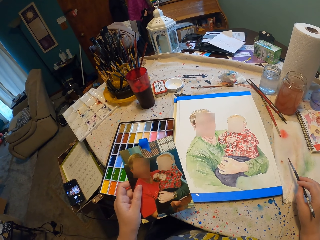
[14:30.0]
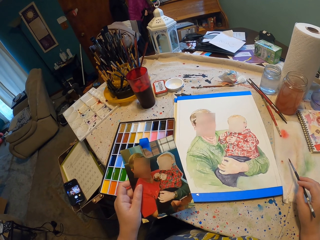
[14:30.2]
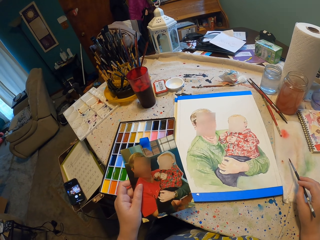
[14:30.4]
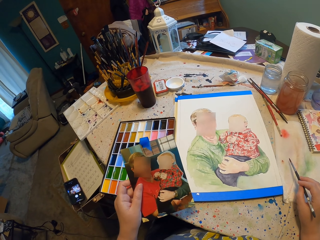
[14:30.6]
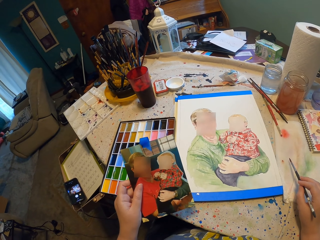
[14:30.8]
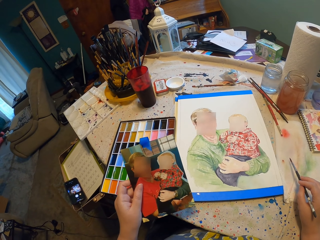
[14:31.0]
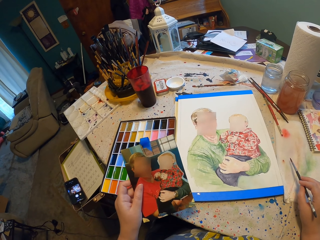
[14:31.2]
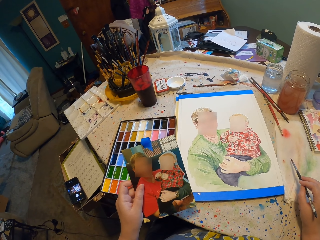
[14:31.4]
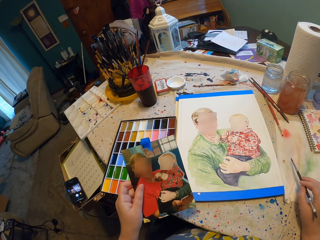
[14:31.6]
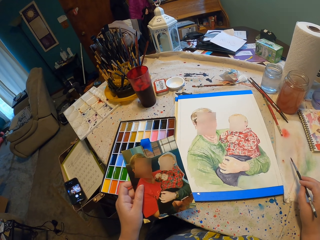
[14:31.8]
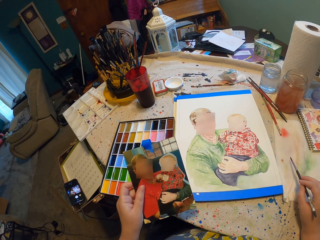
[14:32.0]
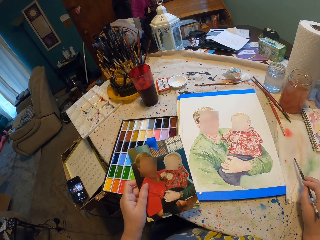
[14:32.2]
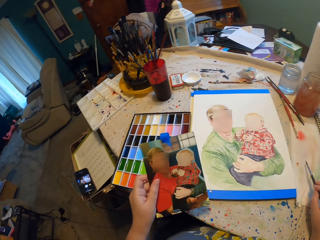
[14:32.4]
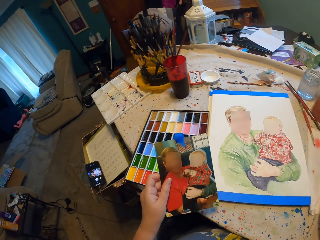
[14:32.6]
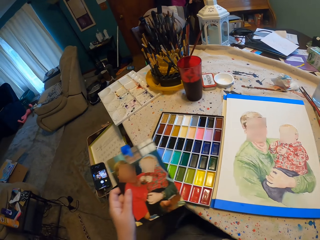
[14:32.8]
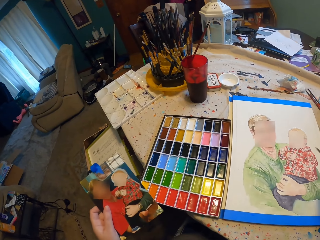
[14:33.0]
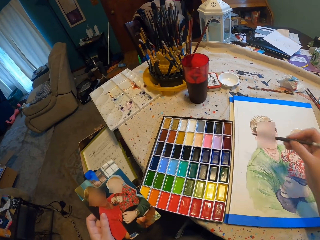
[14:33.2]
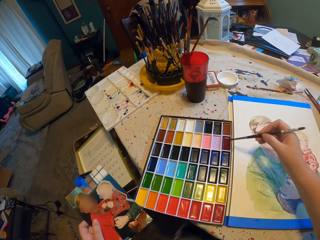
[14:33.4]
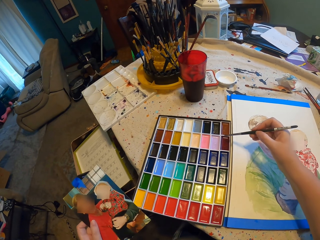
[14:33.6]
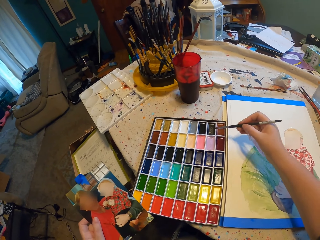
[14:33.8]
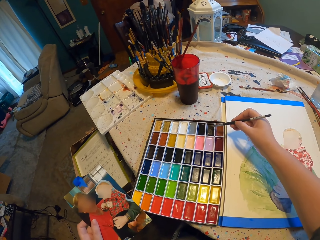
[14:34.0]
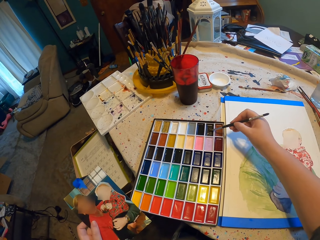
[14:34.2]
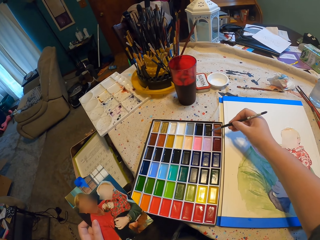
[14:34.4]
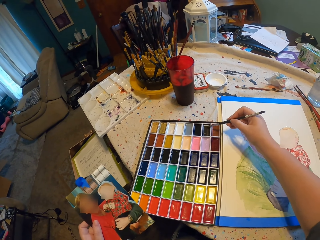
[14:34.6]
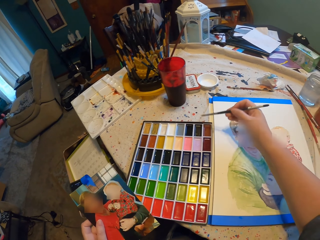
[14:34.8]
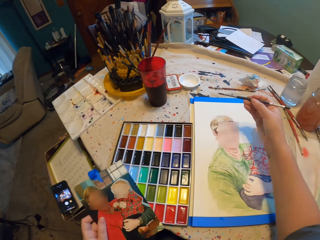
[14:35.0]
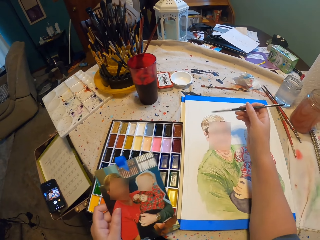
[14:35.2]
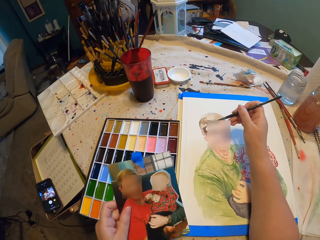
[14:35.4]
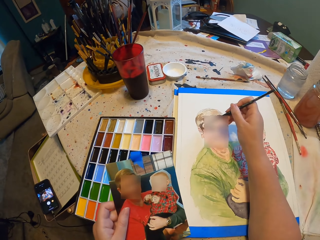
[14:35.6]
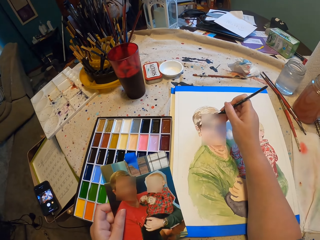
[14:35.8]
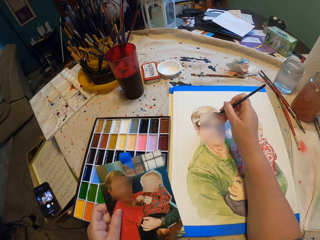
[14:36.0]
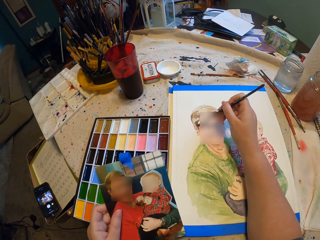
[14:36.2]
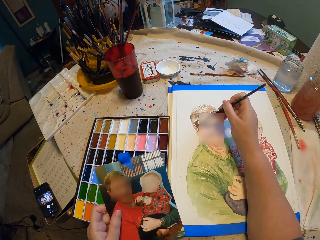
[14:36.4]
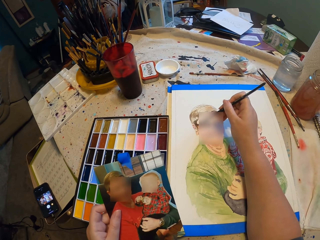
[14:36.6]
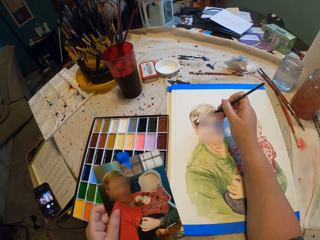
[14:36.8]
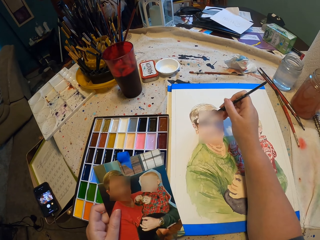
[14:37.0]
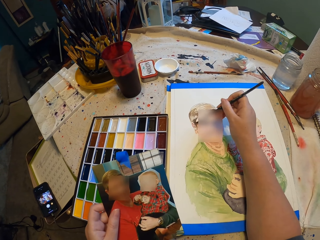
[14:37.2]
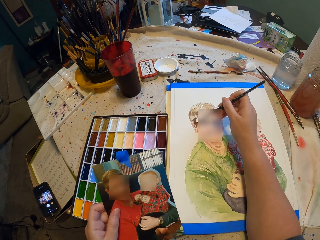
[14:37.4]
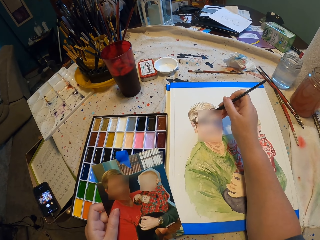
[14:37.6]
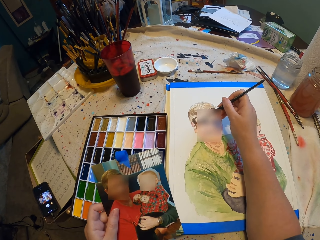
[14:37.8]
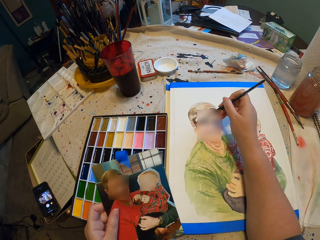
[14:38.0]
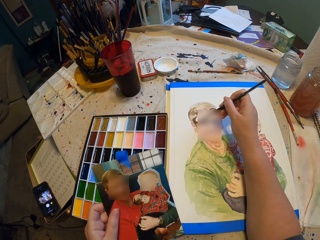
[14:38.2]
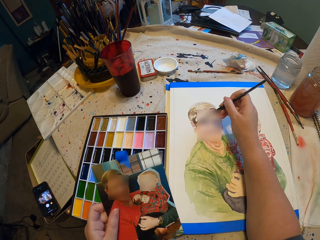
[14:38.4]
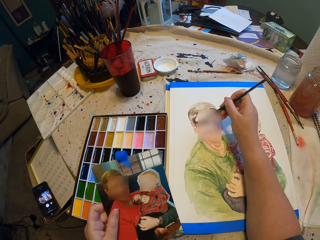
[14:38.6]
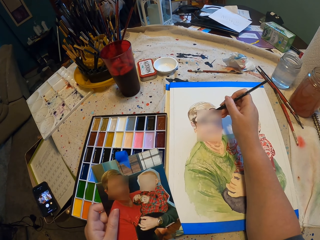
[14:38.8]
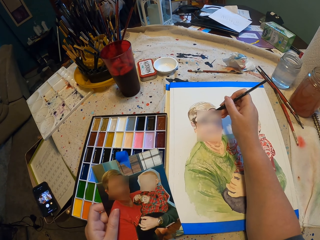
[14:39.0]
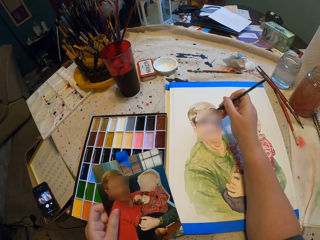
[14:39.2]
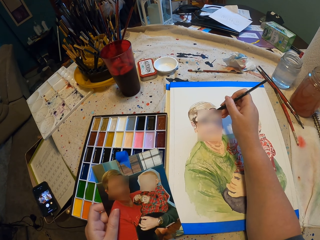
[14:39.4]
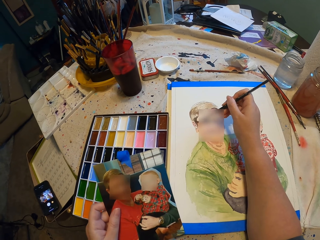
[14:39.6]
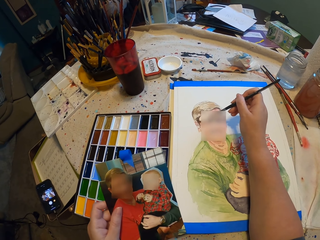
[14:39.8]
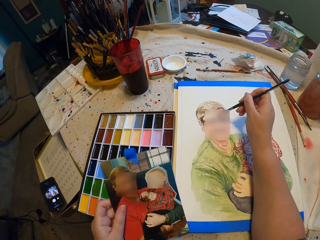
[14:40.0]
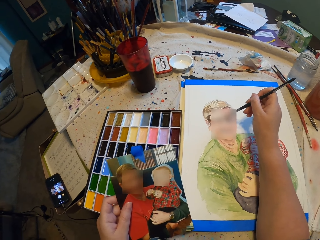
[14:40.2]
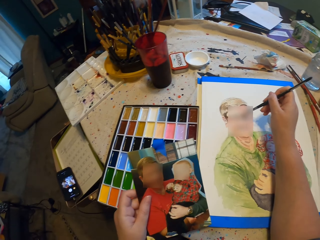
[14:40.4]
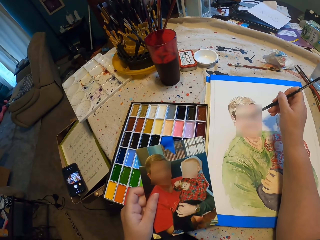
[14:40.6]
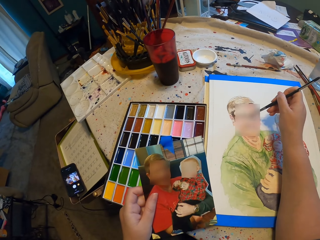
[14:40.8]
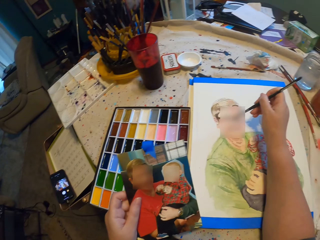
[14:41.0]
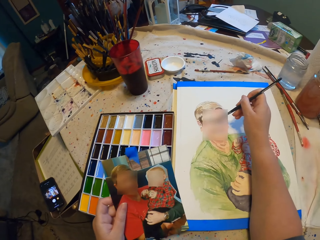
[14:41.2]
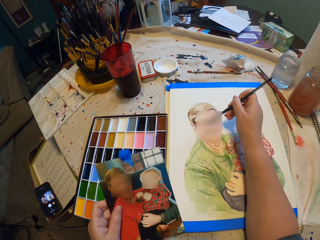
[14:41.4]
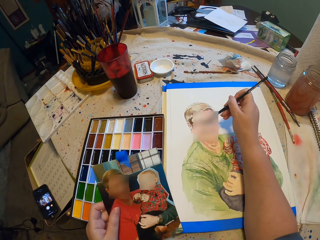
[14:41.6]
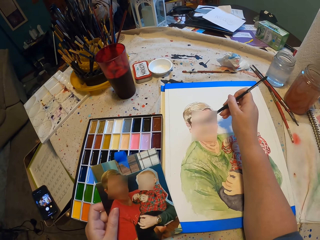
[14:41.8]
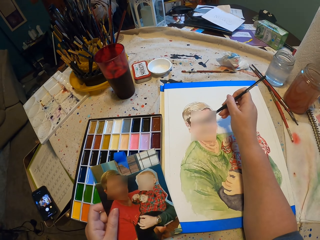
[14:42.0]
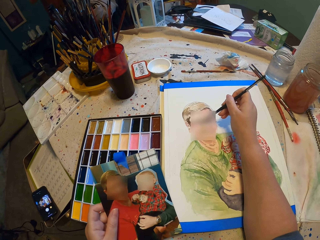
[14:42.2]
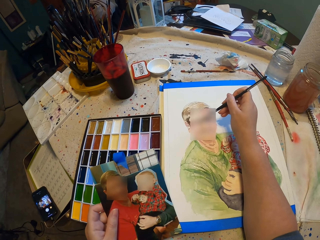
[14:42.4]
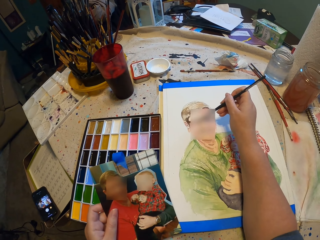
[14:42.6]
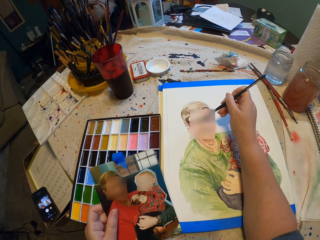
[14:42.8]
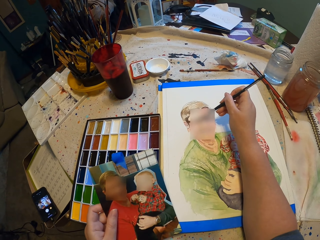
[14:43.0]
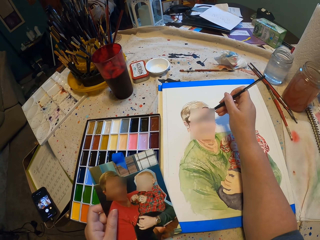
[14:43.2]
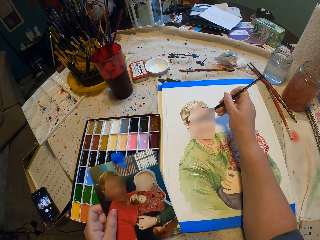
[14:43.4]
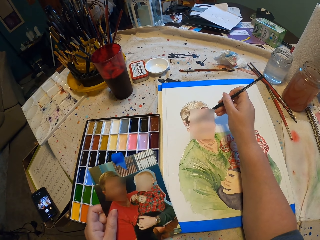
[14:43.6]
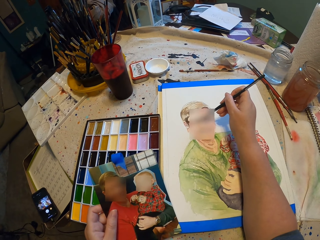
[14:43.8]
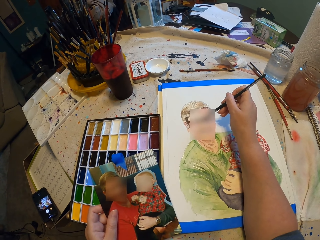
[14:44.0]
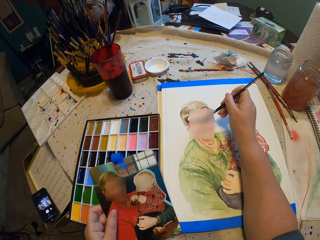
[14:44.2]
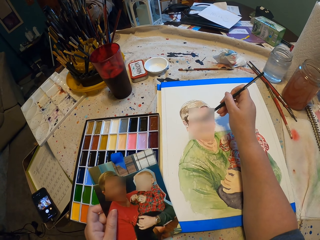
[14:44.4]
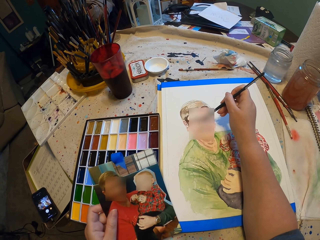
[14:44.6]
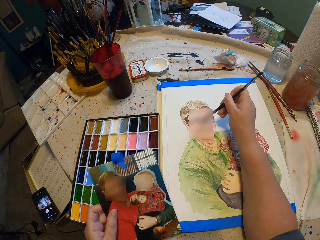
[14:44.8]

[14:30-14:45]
The camera wearer dips the paint brush in paint. They paint. They stare at a photo. They paint.

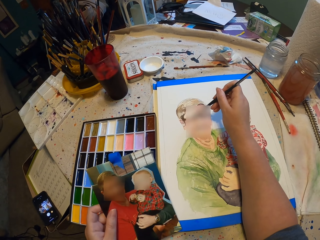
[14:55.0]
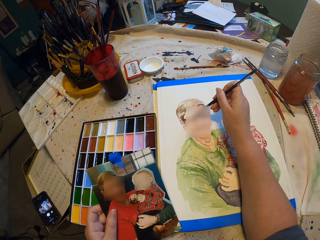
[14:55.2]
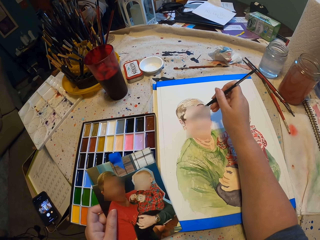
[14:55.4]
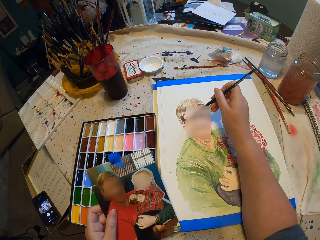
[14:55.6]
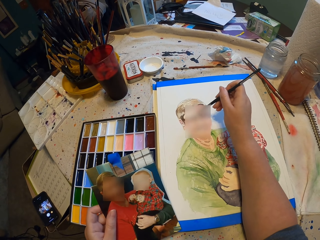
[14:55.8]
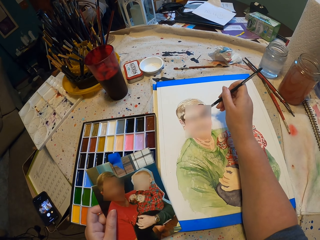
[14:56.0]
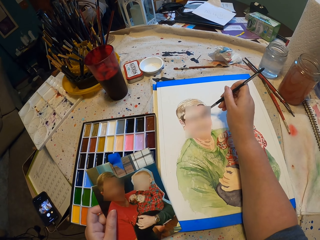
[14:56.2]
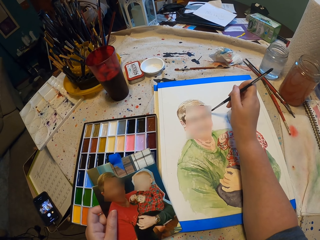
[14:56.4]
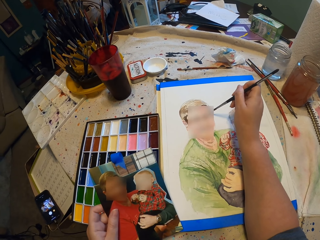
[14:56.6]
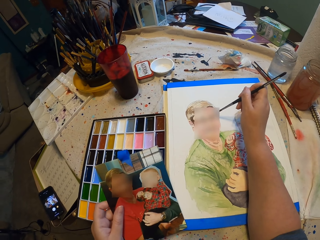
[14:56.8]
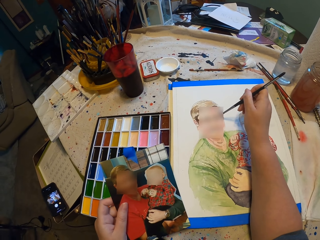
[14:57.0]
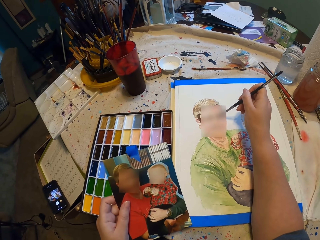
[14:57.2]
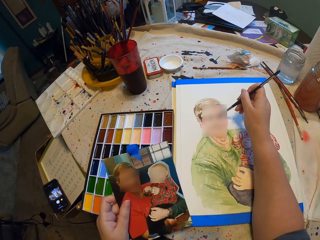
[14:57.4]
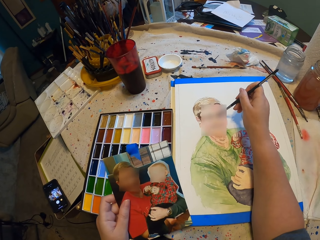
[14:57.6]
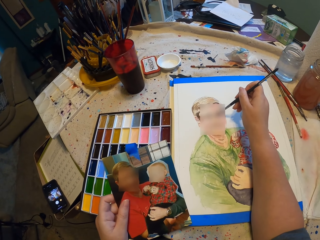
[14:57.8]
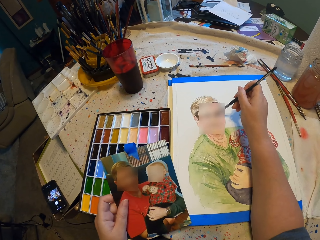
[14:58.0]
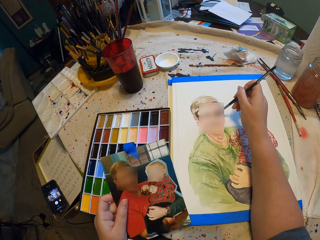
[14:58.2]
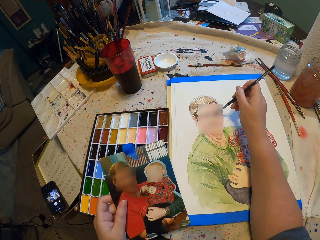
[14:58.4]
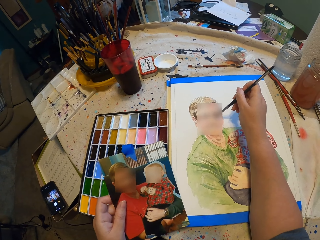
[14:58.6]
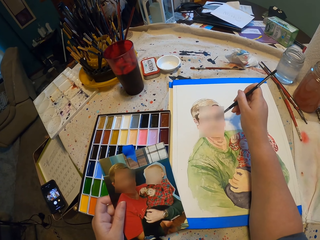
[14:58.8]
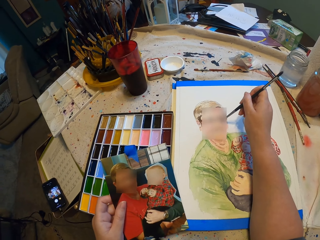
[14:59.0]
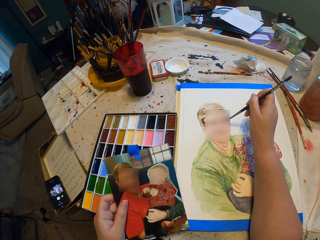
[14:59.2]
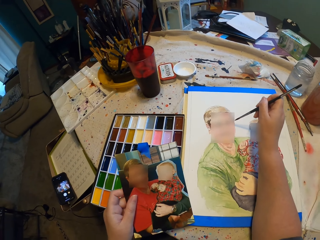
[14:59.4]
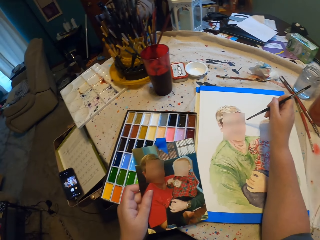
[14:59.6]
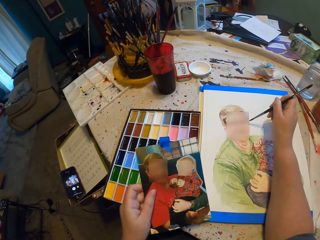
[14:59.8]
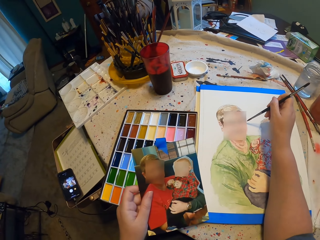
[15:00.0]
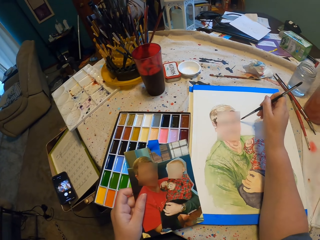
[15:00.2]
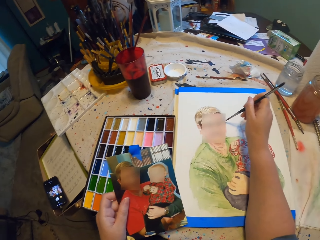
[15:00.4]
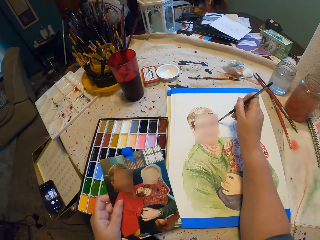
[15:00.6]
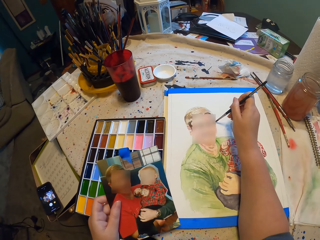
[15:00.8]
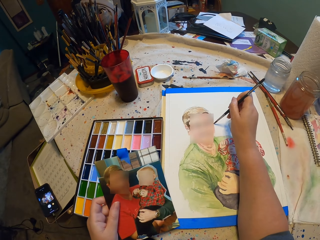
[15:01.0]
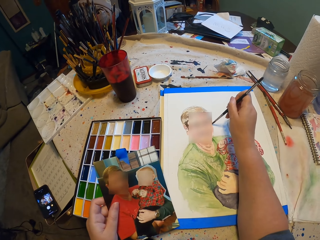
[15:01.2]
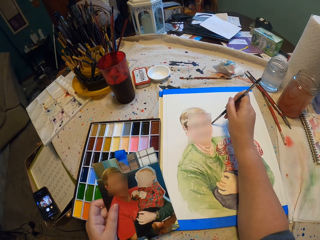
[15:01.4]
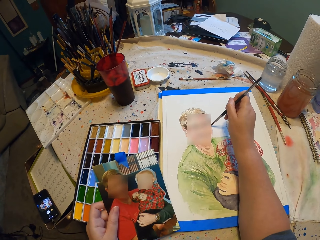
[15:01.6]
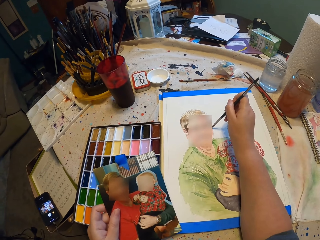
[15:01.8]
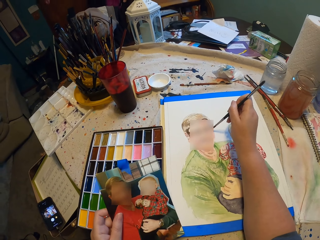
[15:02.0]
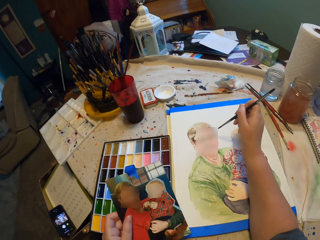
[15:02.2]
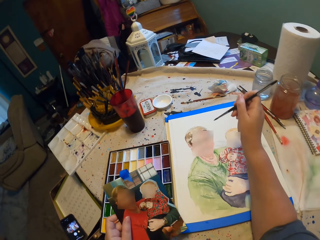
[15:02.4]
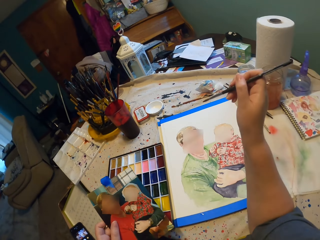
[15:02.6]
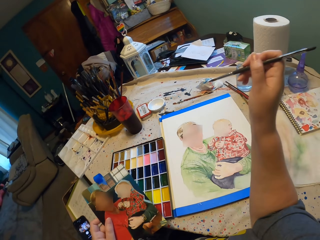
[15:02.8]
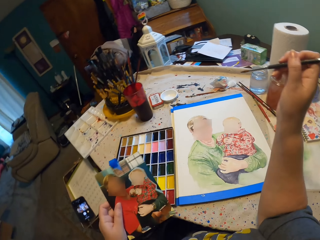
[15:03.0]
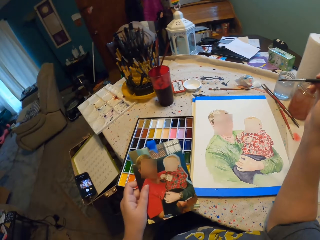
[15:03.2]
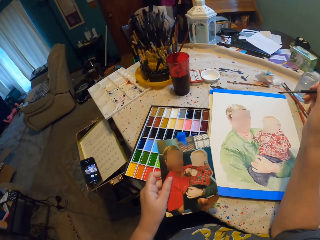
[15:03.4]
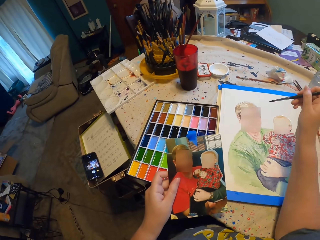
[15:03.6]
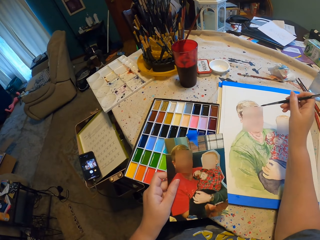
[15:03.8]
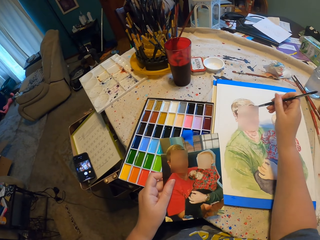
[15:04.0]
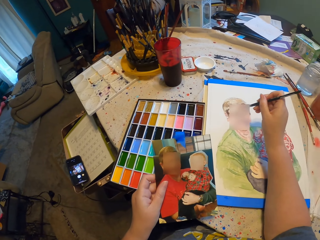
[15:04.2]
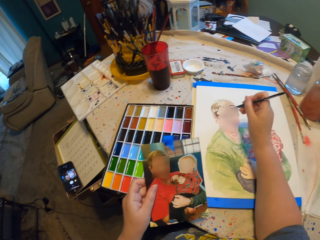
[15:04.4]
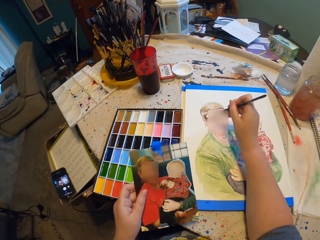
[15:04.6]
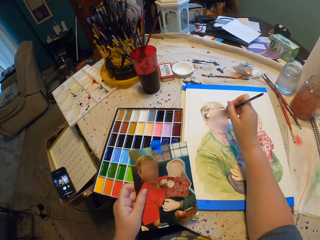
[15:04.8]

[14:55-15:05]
The camera wearer stares at a photo. They paint. They stare at a painting.
